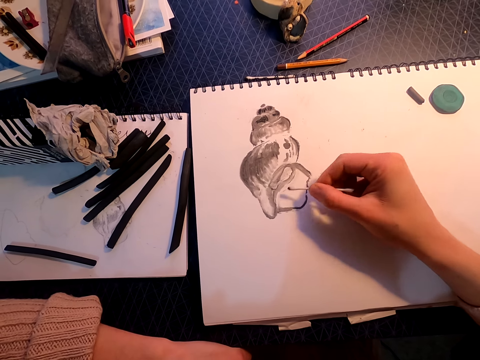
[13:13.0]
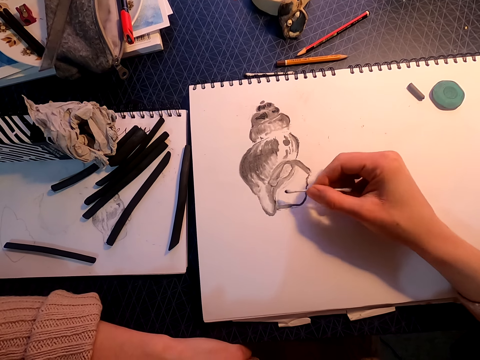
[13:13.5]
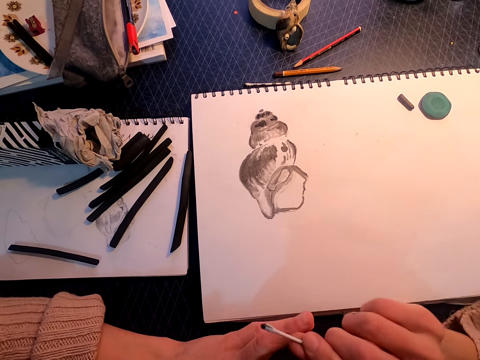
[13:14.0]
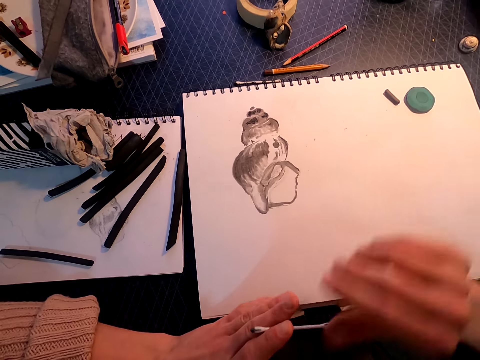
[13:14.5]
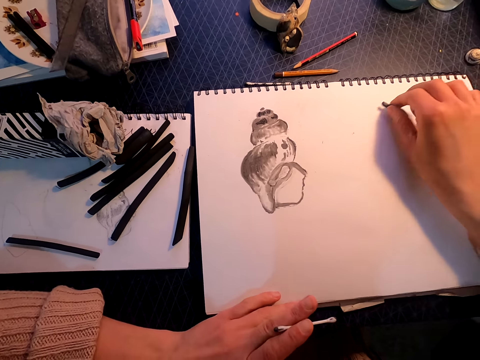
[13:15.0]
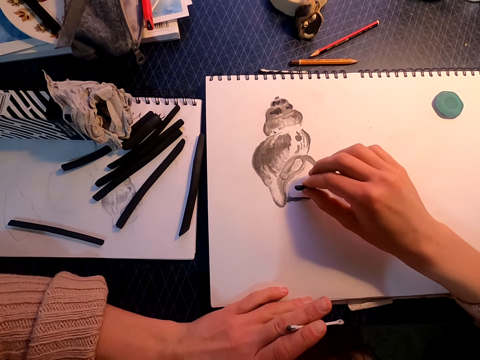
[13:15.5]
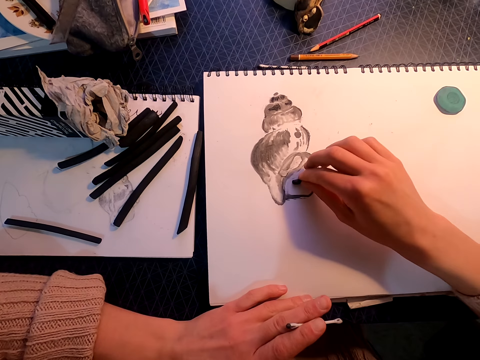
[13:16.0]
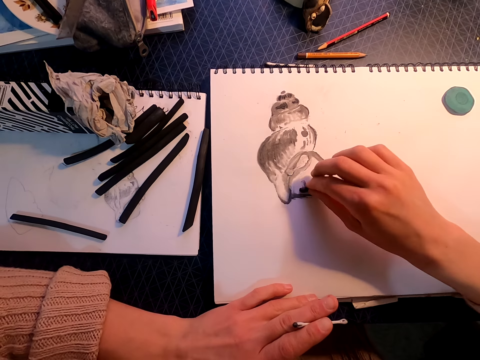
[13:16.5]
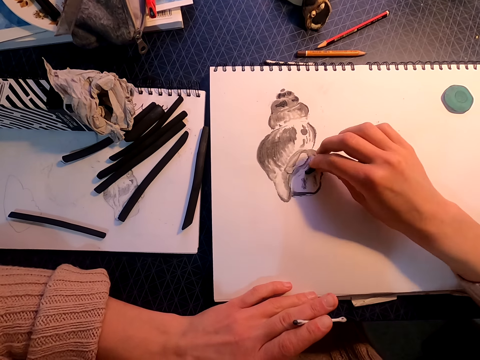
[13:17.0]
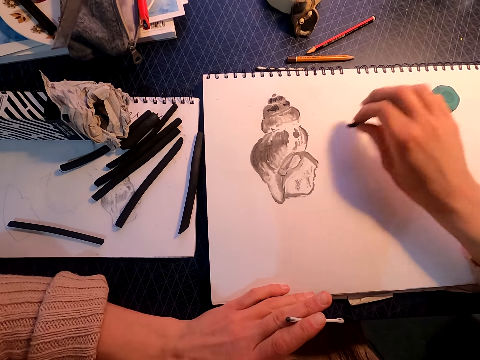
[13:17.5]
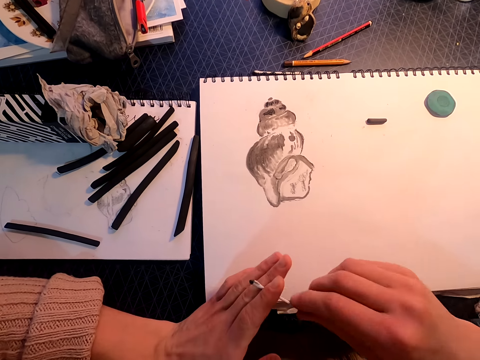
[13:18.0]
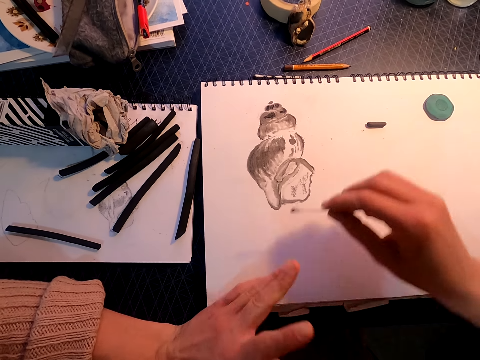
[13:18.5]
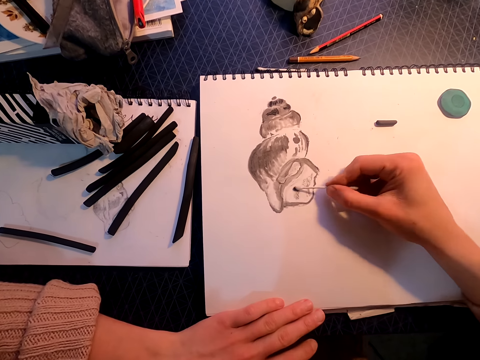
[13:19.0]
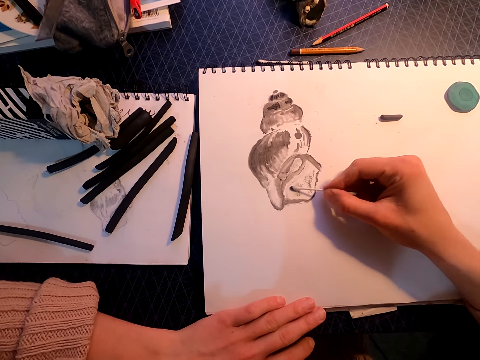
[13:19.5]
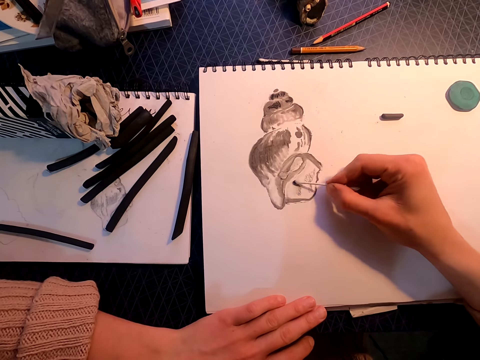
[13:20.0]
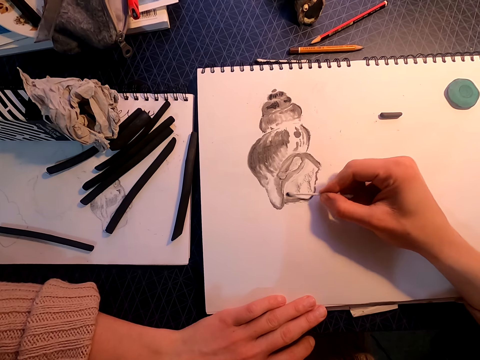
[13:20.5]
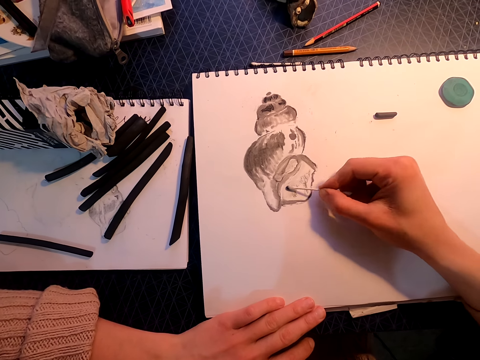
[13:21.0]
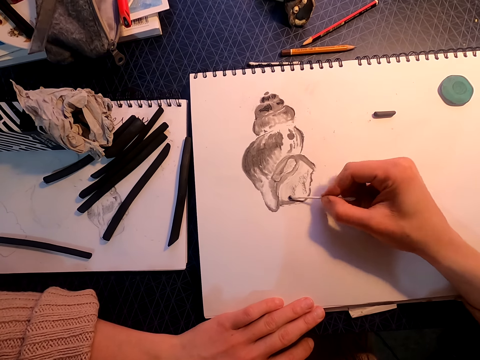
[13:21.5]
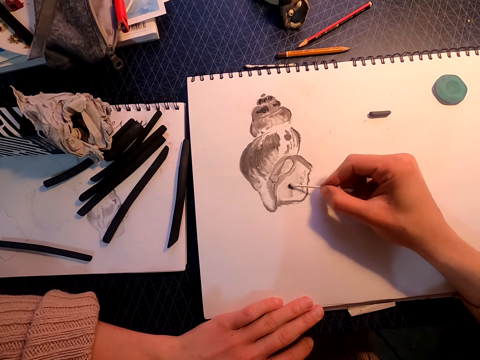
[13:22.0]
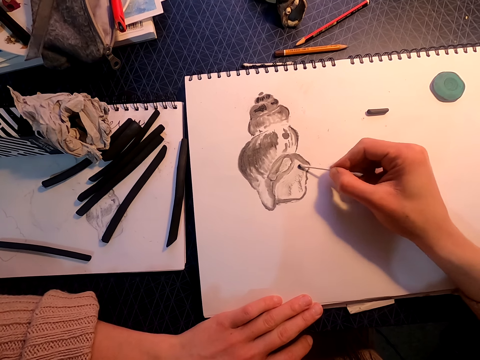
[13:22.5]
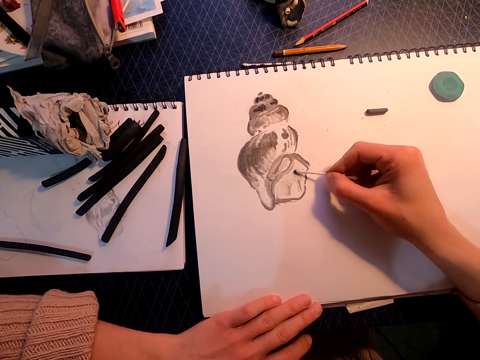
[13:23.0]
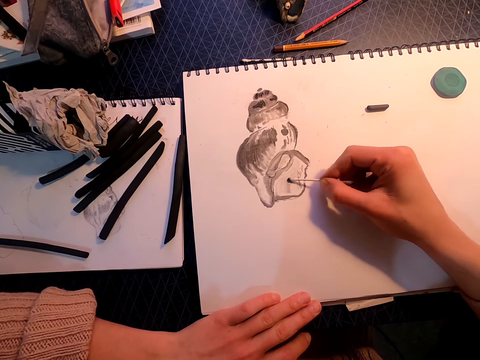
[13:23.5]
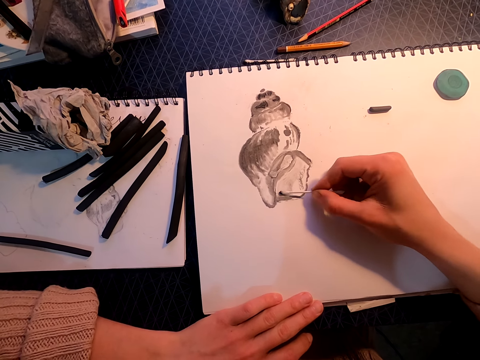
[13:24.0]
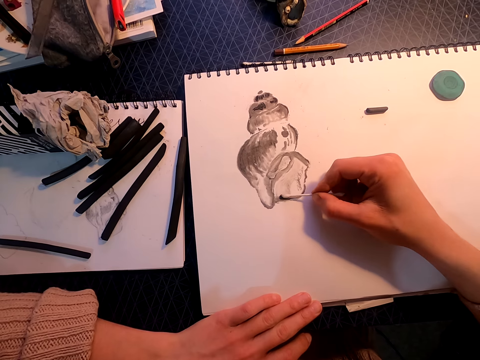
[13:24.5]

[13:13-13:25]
The camera wearer picks up the vine charcoal on the table. They place an object on the table. They draw on the paper with the vine charcoal. They put the vine charcoal on the table. They draw with something. They rub the drawing with the cotton ear bud.

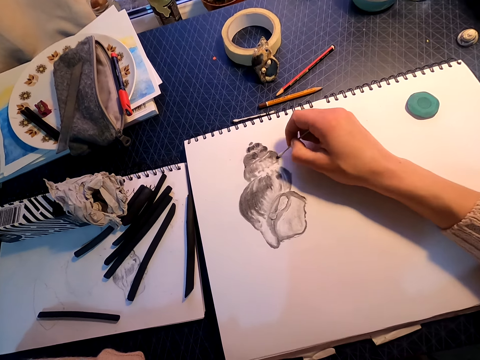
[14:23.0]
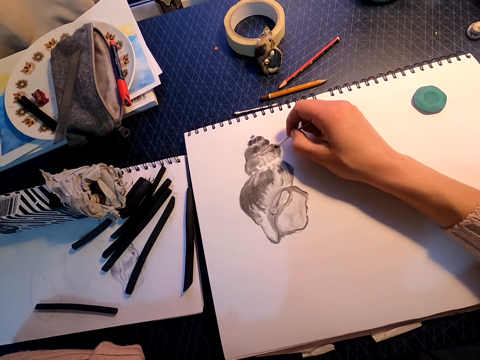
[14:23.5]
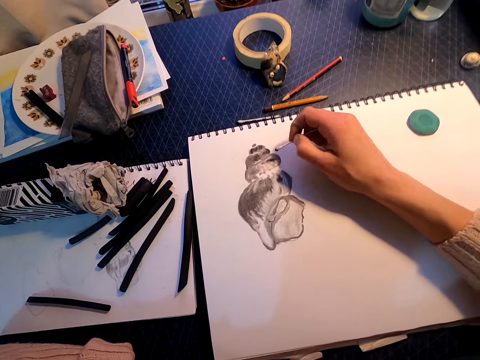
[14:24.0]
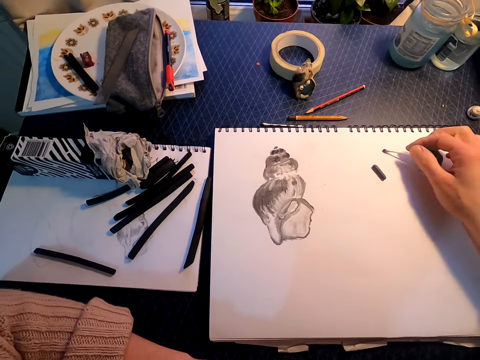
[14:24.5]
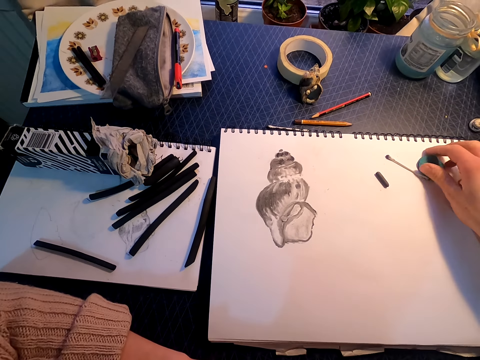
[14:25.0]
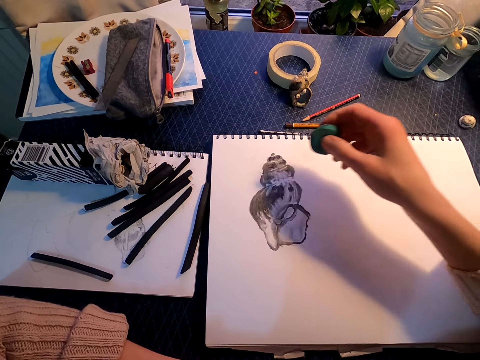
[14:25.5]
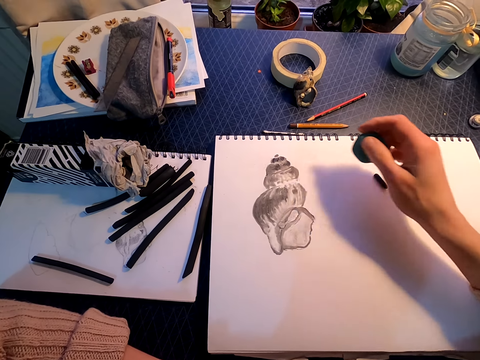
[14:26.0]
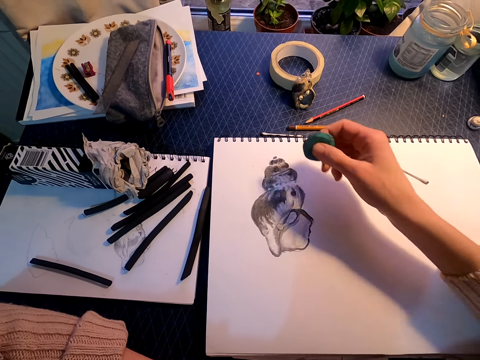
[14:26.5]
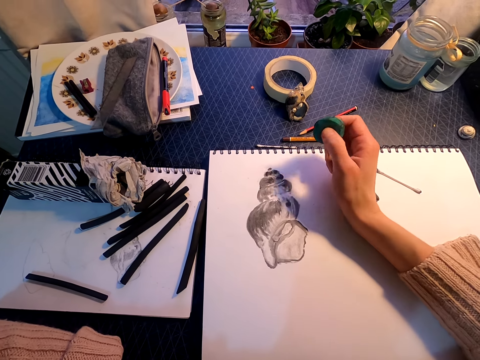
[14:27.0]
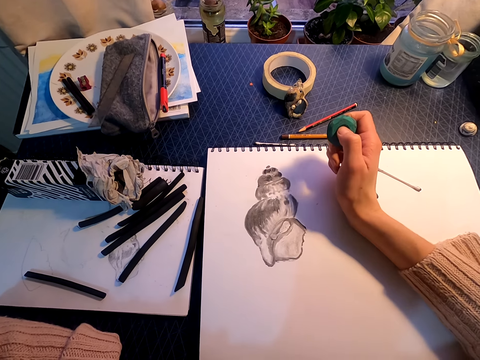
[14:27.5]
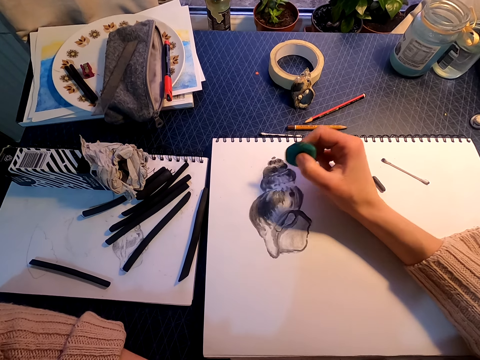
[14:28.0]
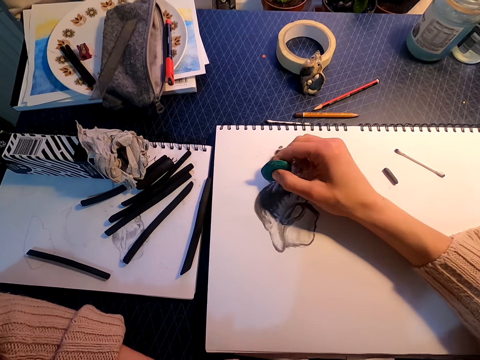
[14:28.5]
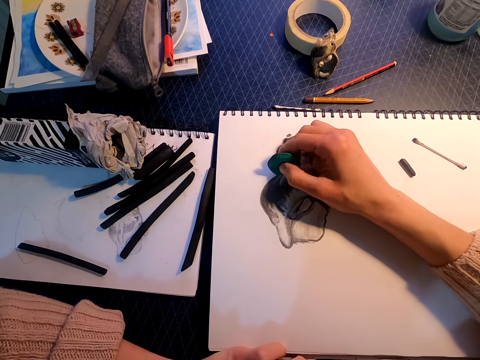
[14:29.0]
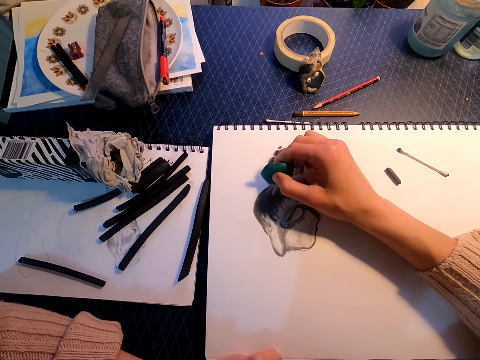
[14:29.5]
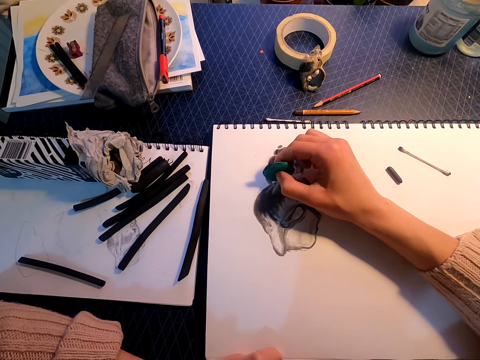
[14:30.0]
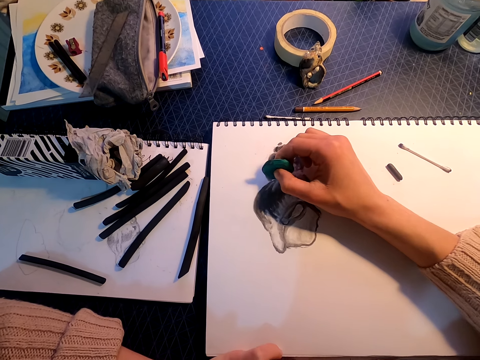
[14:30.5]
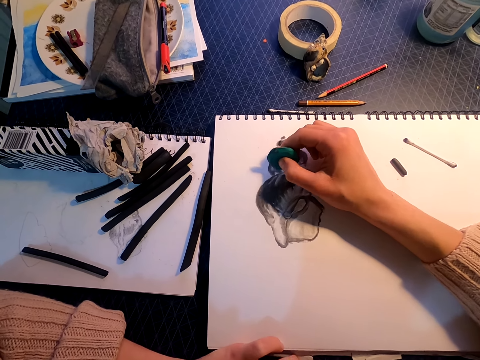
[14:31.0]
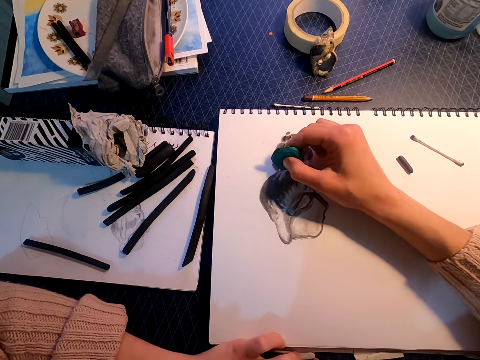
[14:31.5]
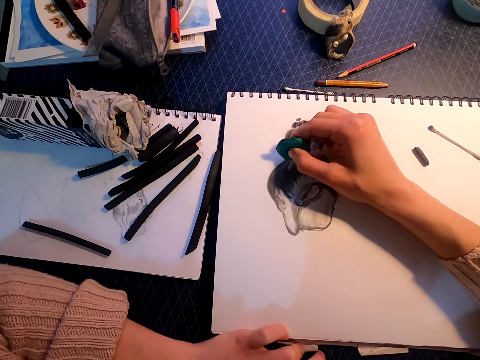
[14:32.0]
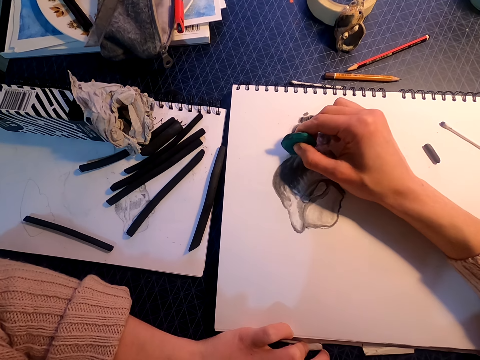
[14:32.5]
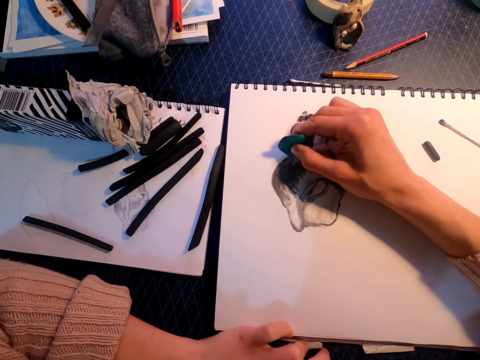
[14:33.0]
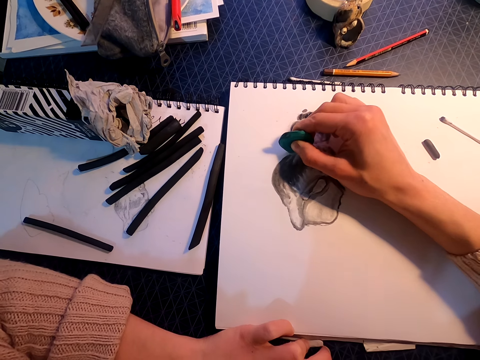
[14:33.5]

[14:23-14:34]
The camera wearer puts the cotton ear bud on the table. They pick up the kneaded eraser. They rub the drawing on the book with the kneaded eraser.

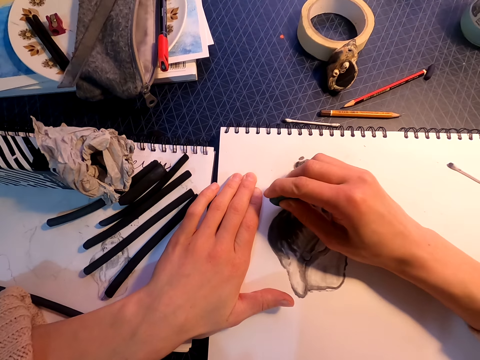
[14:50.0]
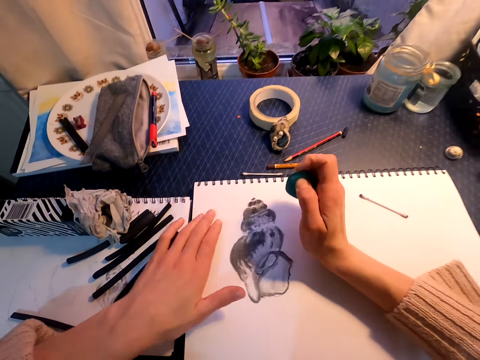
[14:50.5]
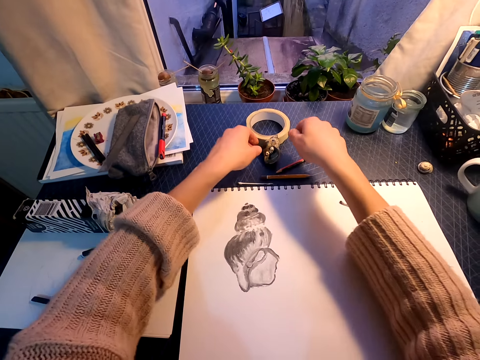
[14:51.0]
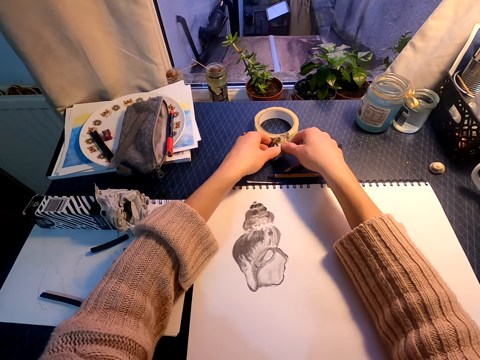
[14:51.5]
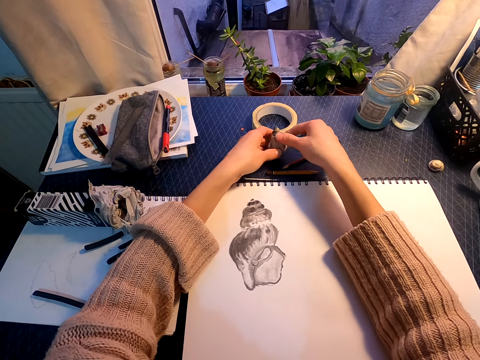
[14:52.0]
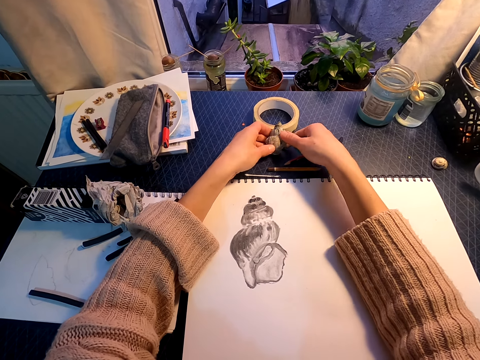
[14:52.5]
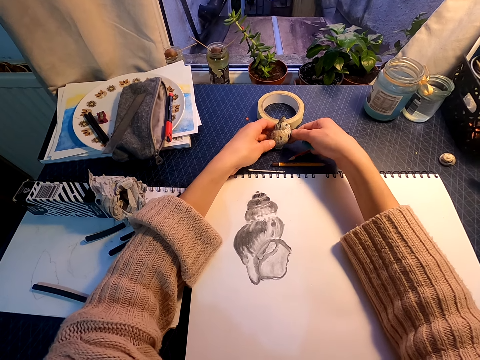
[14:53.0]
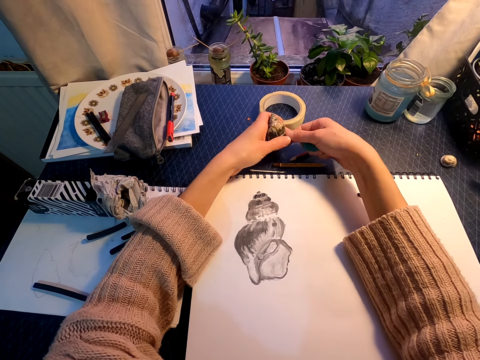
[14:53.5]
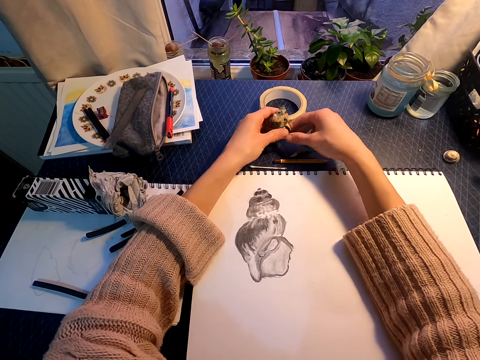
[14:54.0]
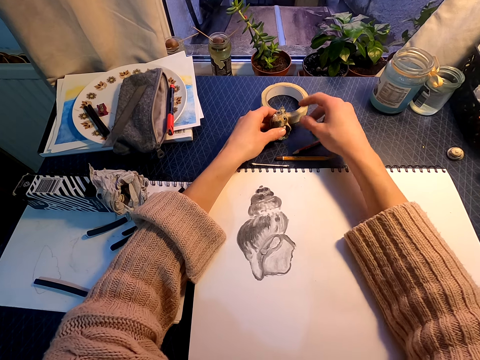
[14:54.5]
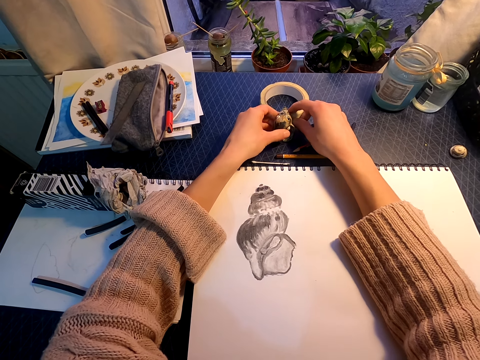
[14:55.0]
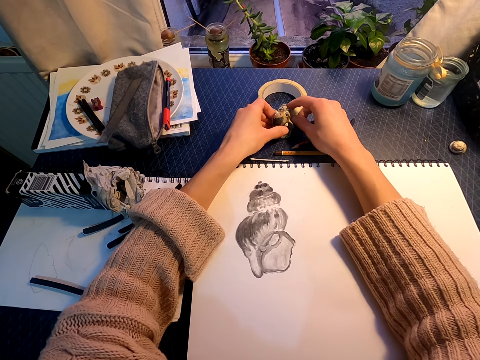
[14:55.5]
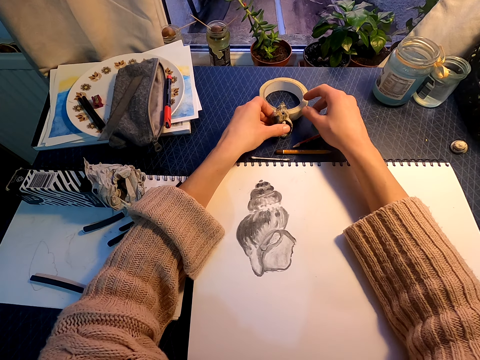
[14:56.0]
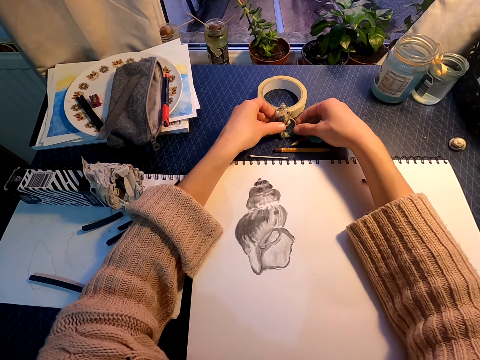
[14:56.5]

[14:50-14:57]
The camera wearer puts the shell properly. They touch something.
